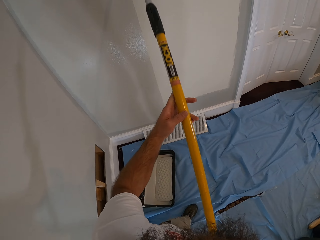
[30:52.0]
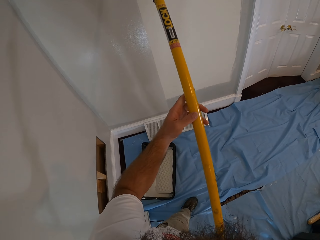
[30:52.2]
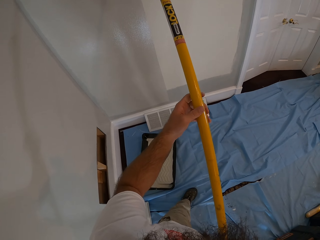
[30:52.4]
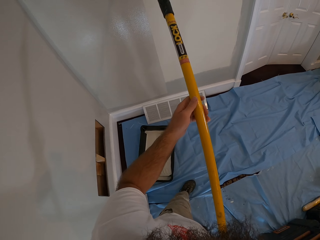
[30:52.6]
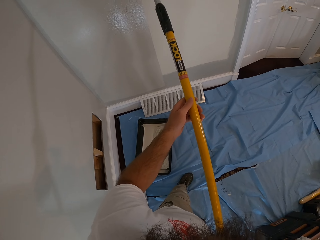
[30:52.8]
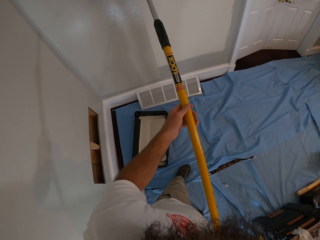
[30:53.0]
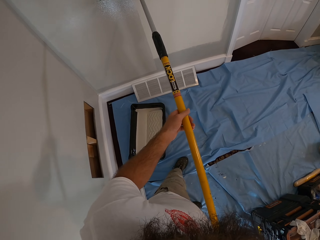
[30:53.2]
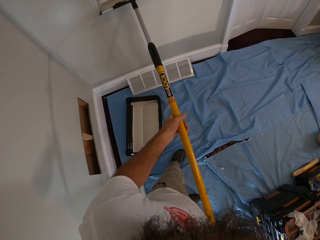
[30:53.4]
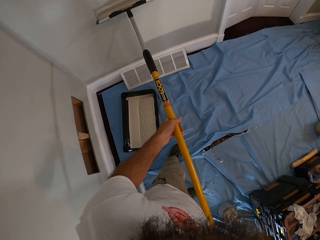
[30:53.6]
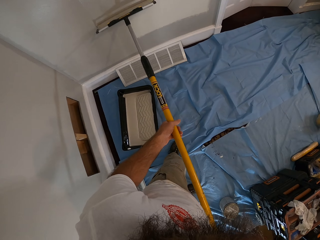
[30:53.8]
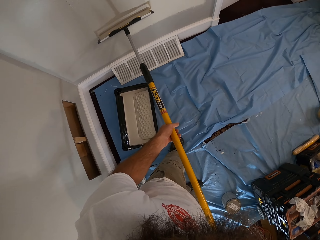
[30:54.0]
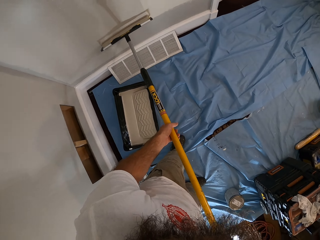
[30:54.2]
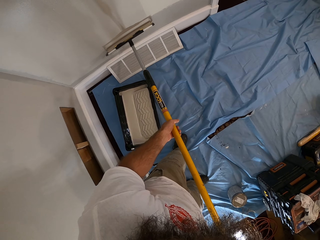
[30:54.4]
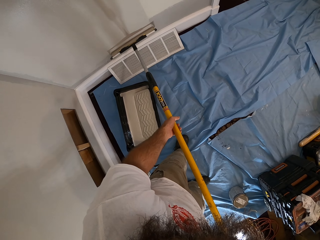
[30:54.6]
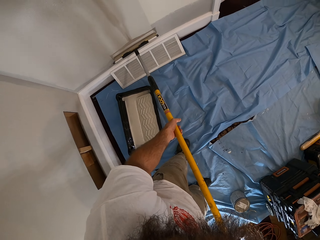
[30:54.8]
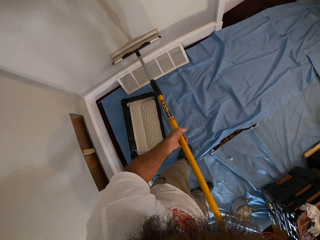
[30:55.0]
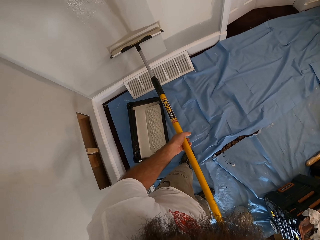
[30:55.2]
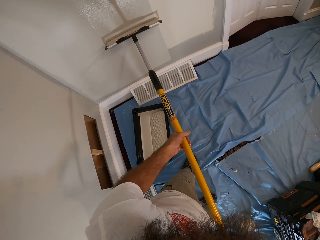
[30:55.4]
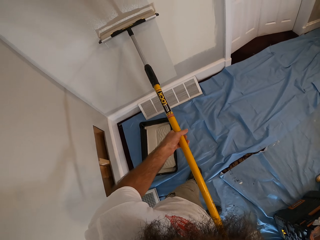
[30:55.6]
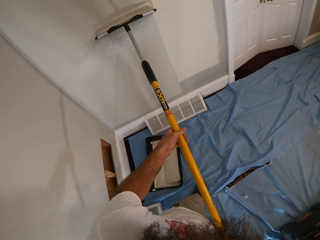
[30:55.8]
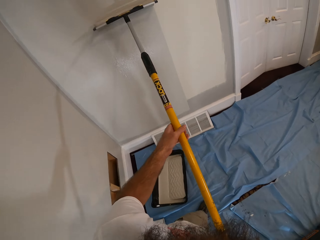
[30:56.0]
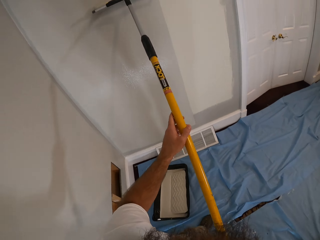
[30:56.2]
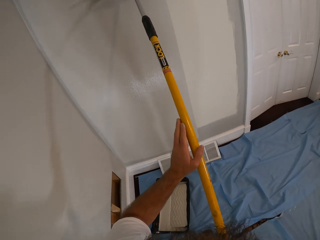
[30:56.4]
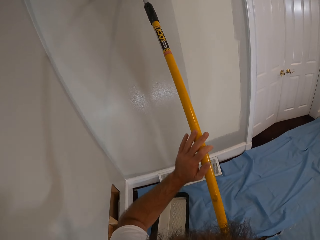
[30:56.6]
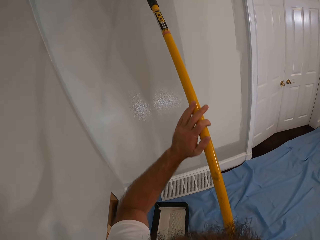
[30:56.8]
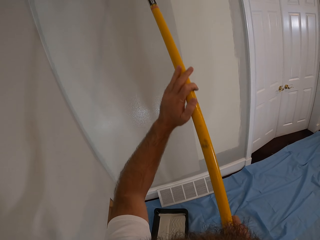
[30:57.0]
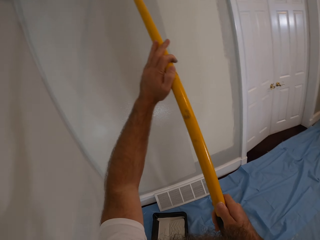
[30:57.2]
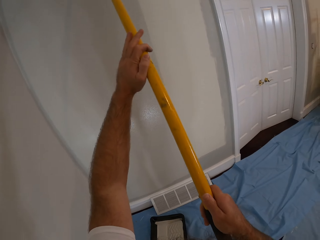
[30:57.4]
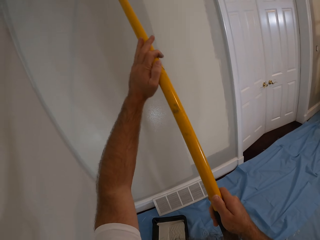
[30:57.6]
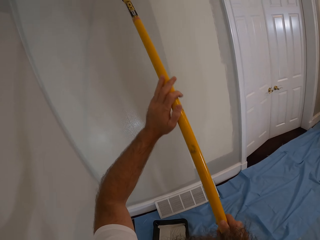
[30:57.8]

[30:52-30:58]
The camera wearer paints the wall.

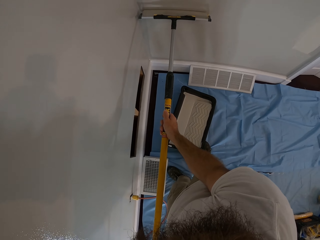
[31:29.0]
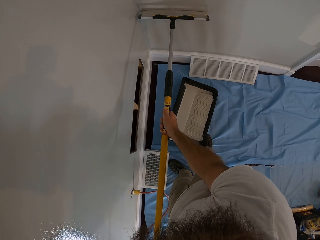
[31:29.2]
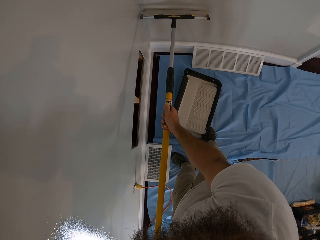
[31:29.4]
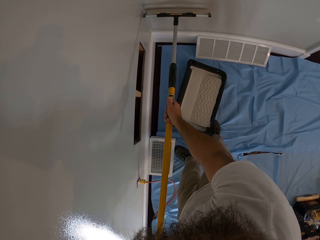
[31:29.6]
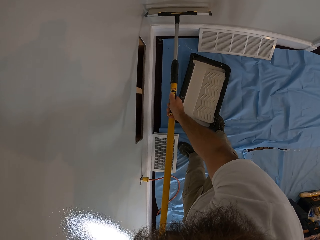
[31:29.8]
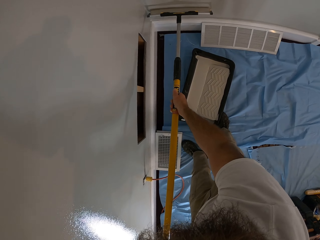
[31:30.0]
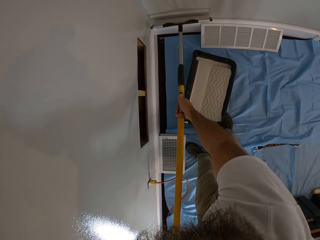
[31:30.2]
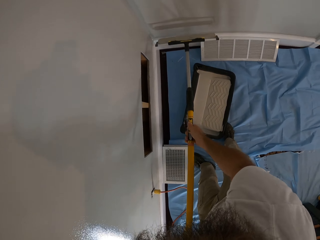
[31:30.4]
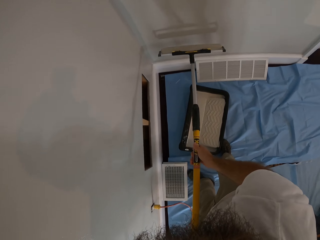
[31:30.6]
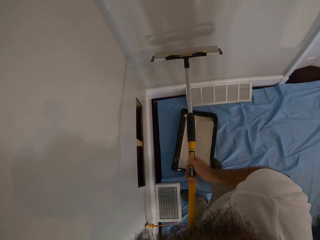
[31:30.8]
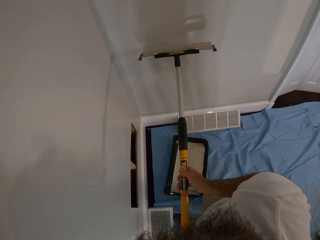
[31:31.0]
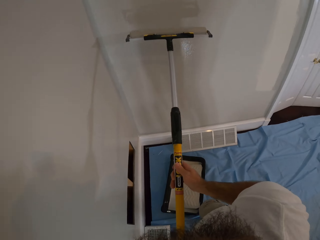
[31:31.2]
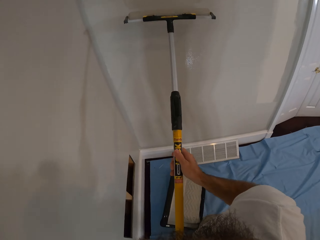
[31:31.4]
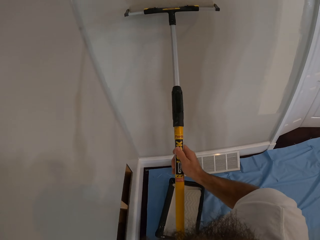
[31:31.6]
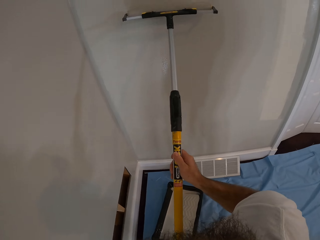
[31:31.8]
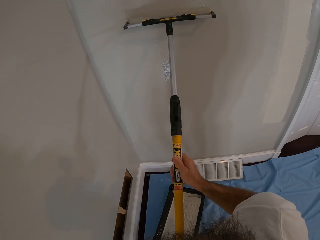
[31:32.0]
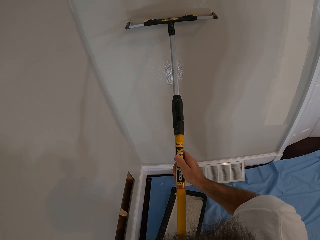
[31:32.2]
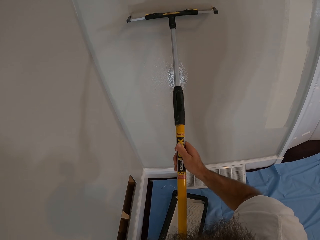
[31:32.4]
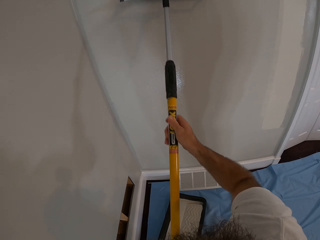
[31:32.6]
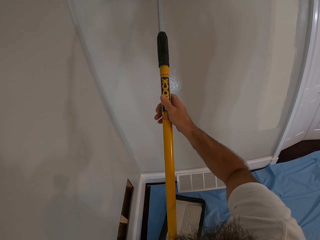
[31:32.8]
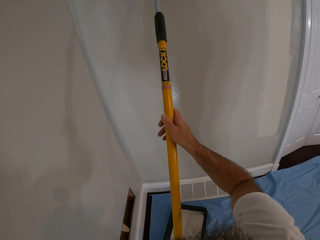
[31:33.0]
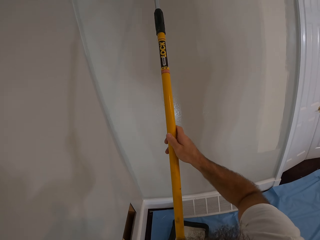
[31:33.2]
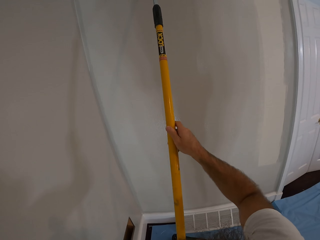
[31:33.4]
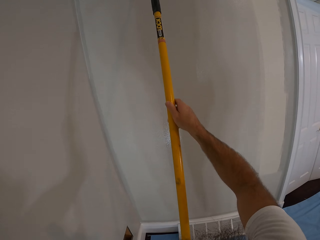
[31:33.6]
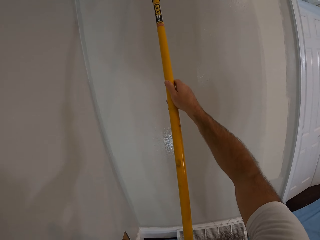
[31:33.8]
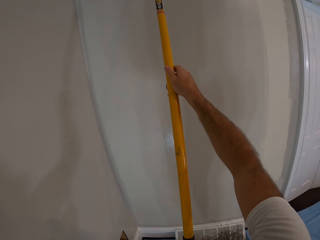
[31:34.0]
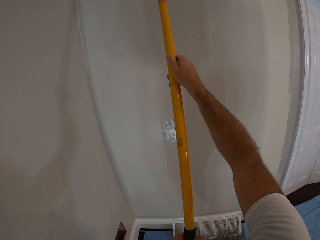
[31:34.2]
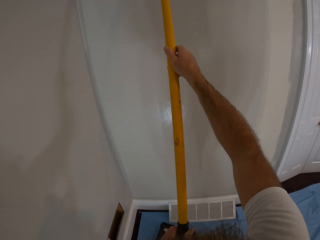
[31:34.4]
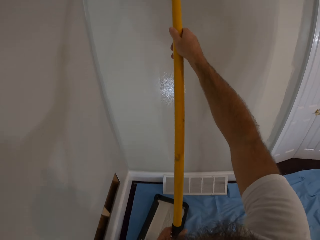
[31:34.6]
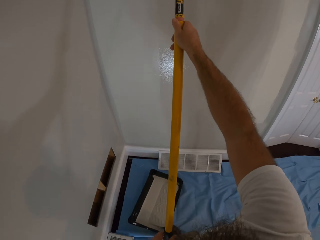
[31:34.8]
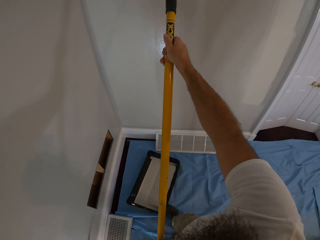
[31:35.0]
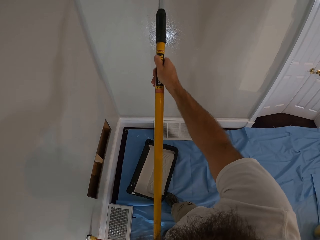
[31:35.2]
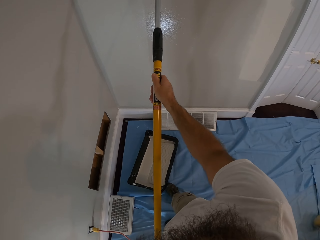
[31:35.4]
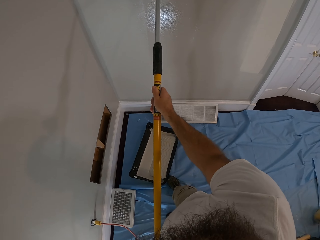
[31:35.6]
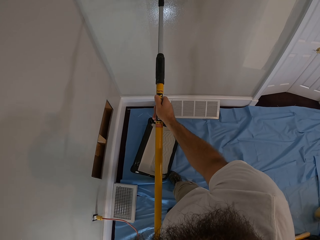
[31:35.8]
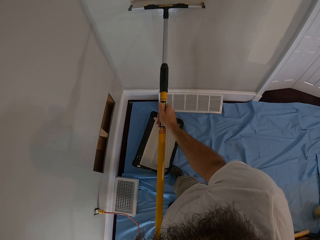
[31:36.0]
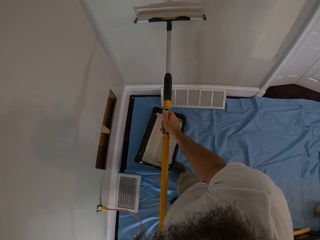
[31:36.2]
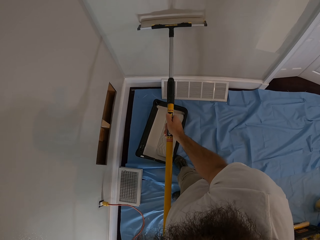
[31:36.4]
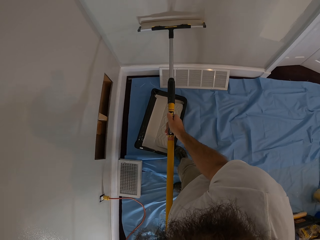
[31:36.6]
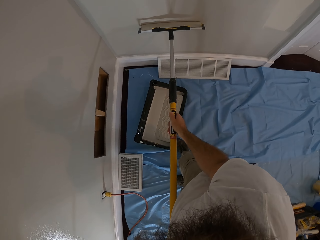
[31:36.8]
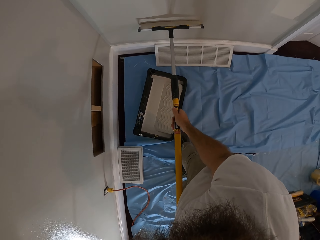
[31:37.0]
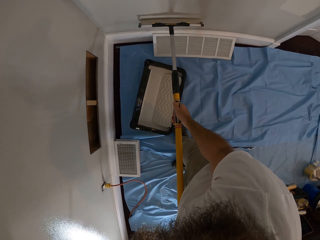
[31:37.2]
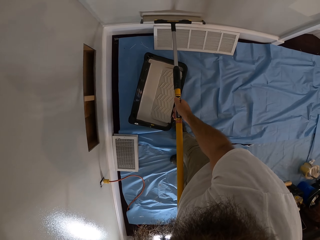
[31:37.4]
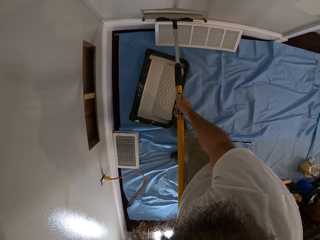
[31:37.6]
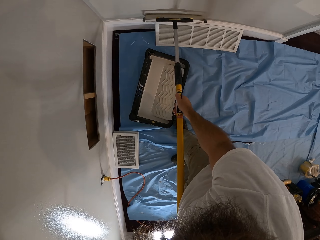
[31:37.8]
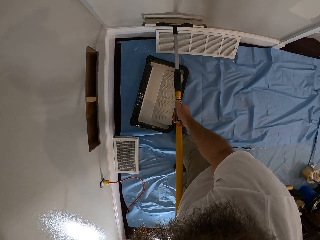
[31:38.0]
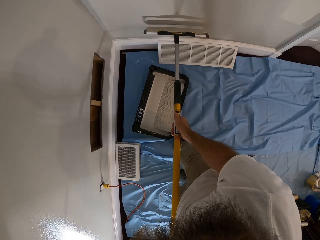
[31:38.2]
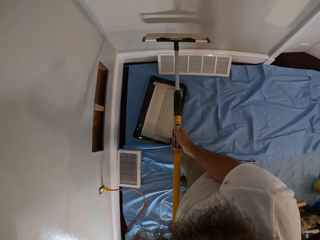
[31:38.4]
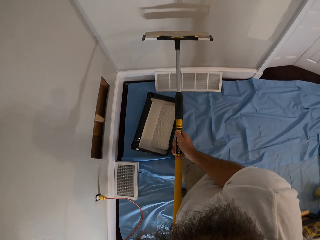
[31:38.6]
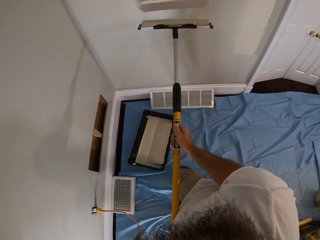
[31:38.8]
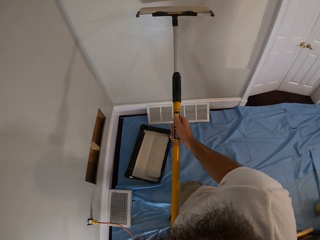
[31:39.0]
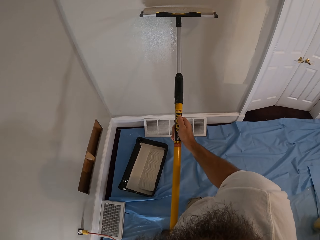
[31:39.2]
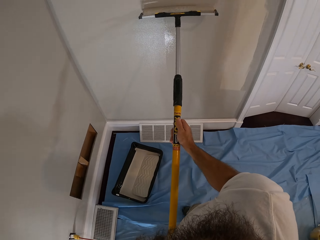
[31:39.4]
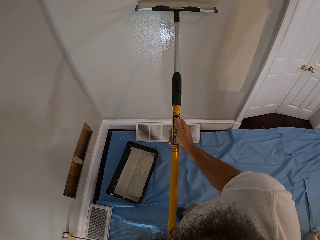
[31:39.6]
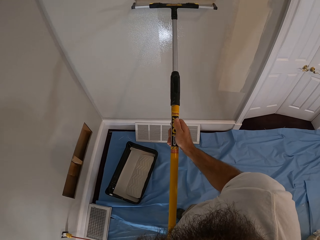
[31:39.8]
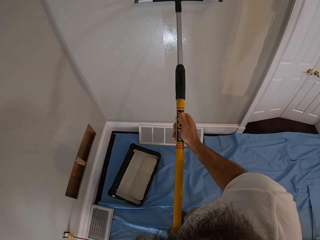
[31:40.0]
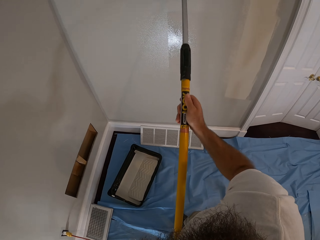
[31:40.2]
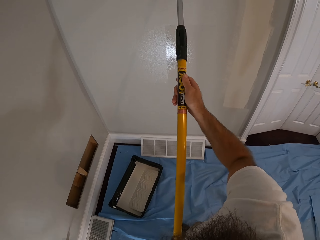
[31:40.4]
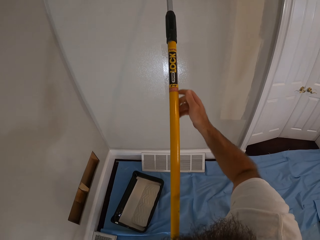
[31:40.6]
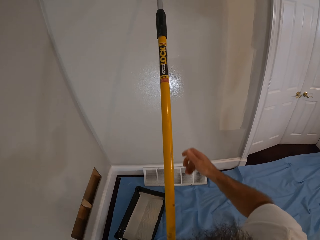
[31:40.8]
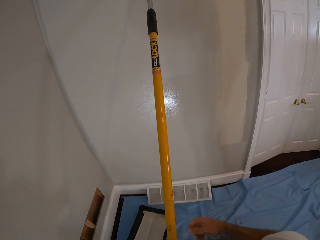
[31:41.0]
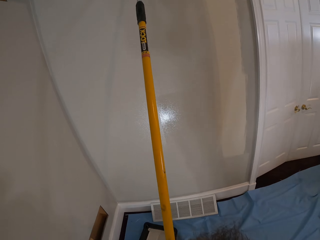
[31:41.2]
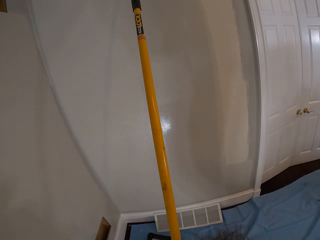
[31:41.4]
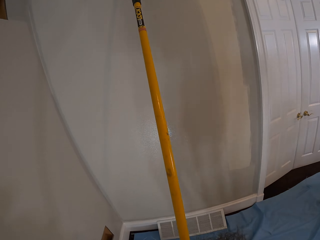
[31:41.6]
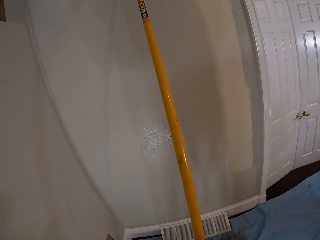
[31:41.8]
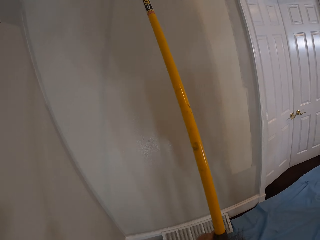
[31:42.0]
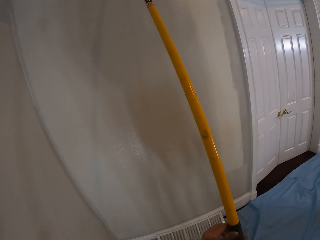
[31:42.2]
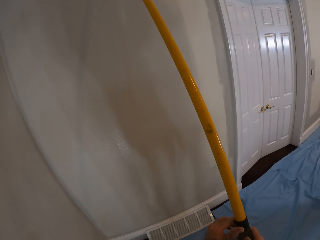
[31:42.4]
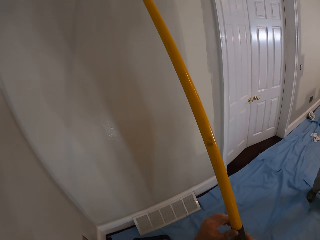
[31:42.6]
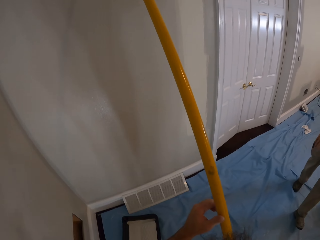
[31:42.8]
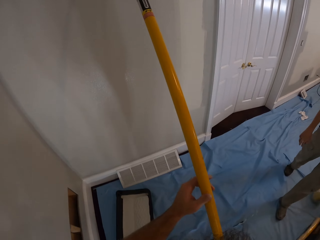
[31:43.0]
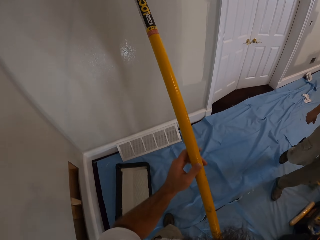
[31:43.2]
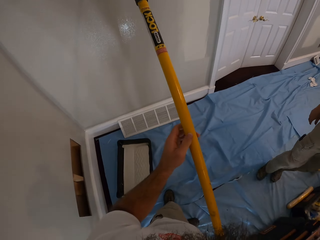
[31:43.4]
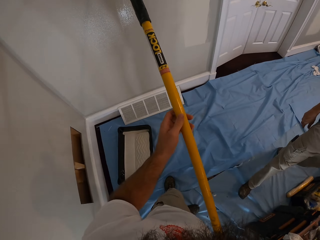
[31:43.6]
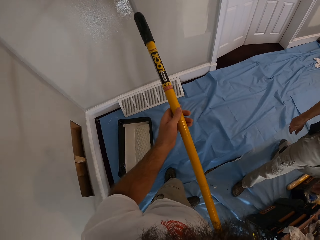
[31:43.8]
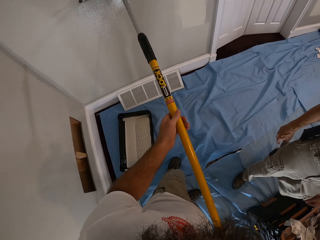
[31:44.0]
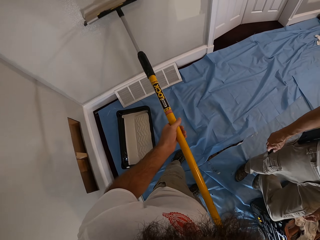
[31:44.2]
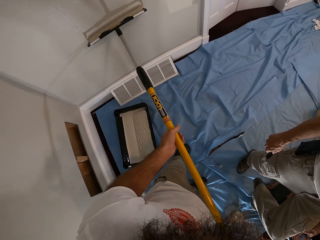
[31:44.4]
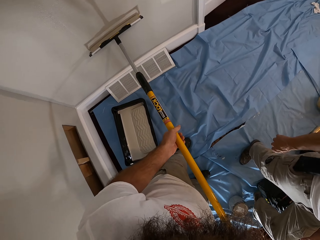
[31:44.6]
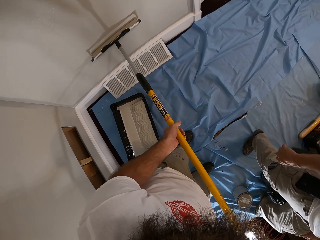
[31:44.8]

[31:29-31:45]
The camera wearer stares at the wall. They paint the wall. They stare at the wall. They paint the wall. A man walks past the camera wearer.
